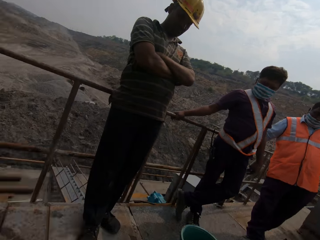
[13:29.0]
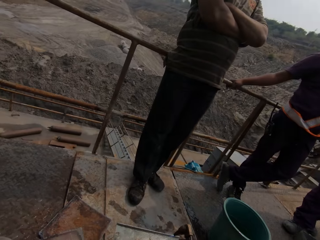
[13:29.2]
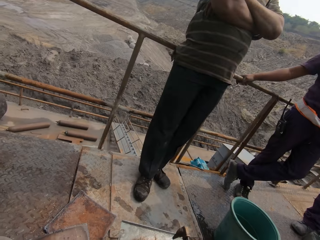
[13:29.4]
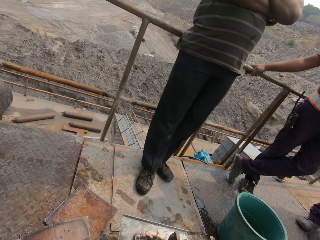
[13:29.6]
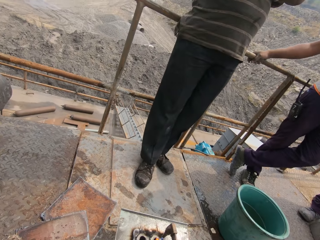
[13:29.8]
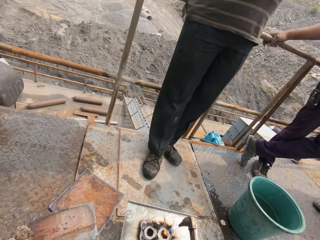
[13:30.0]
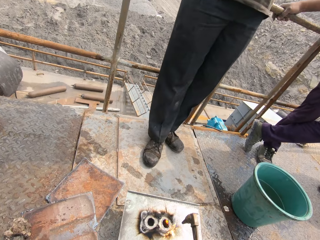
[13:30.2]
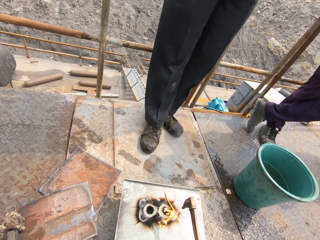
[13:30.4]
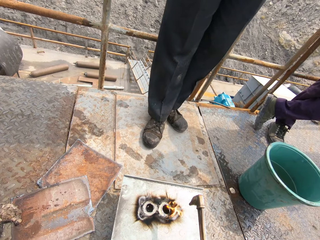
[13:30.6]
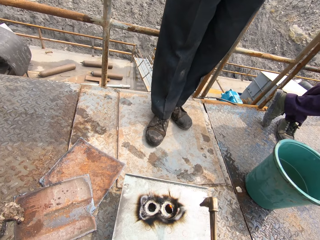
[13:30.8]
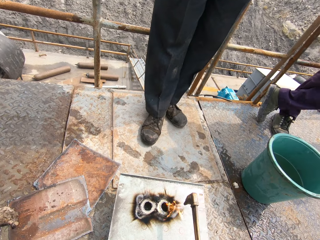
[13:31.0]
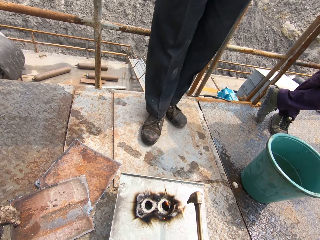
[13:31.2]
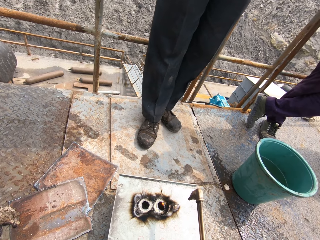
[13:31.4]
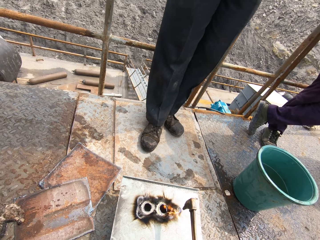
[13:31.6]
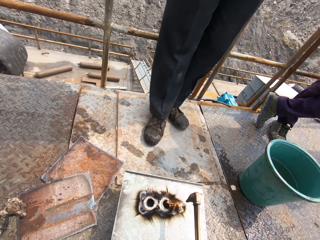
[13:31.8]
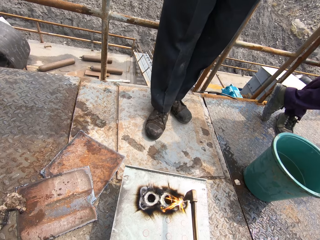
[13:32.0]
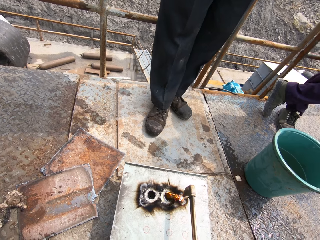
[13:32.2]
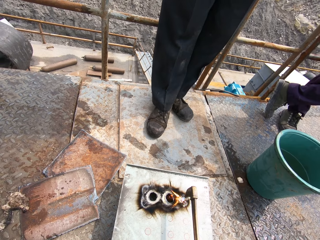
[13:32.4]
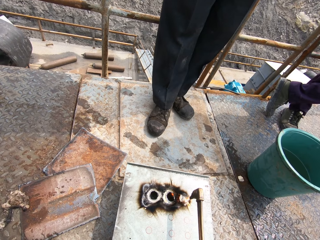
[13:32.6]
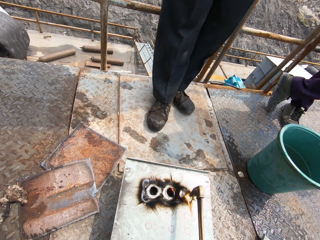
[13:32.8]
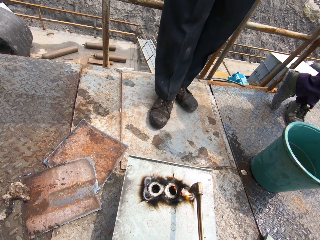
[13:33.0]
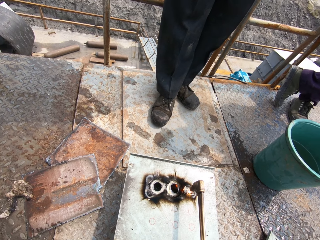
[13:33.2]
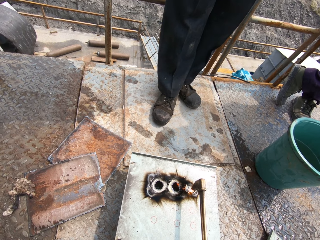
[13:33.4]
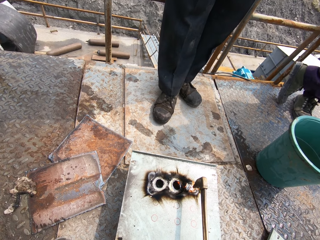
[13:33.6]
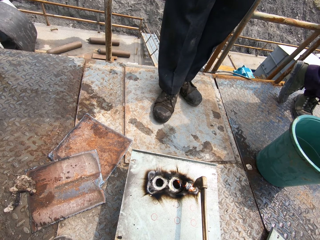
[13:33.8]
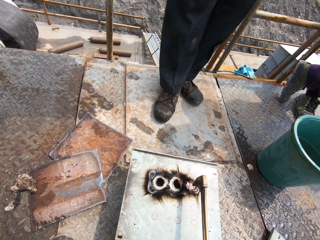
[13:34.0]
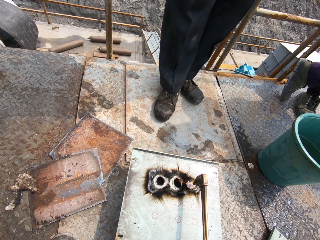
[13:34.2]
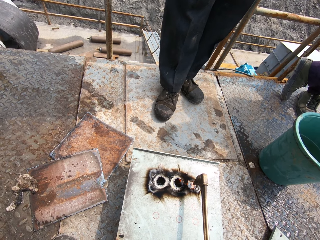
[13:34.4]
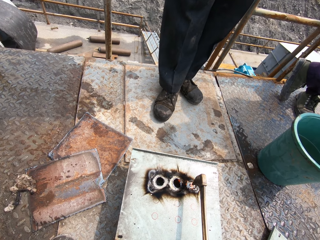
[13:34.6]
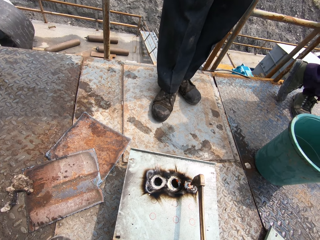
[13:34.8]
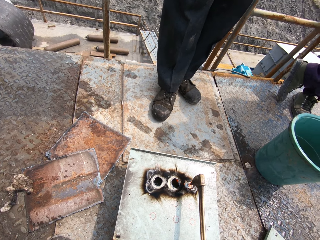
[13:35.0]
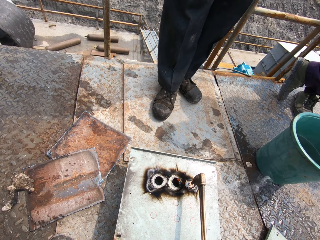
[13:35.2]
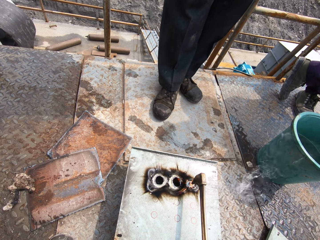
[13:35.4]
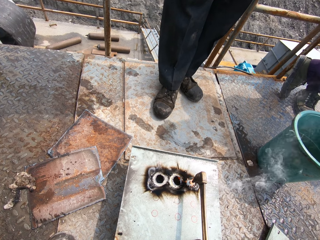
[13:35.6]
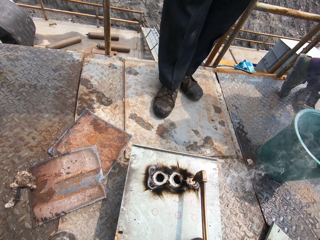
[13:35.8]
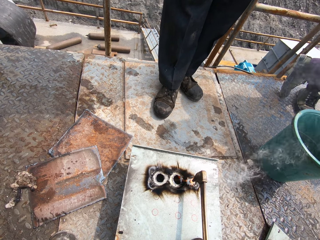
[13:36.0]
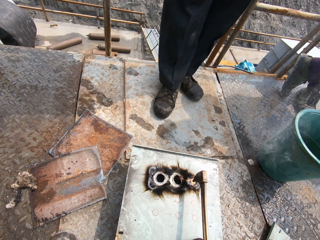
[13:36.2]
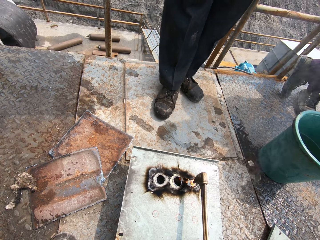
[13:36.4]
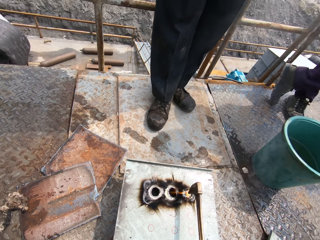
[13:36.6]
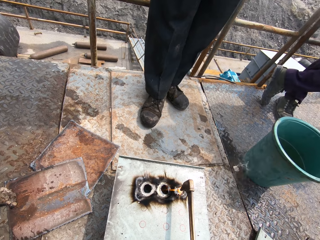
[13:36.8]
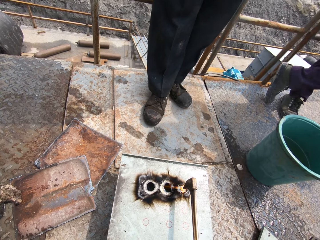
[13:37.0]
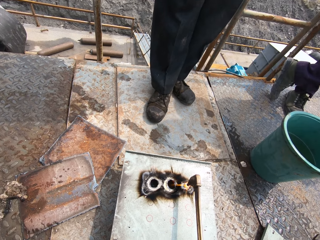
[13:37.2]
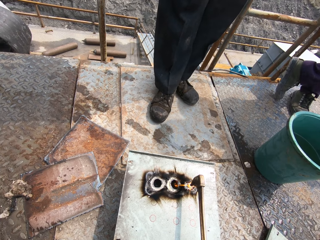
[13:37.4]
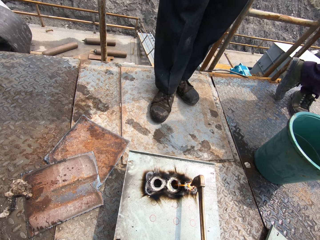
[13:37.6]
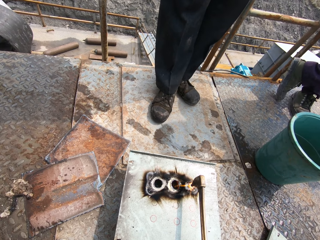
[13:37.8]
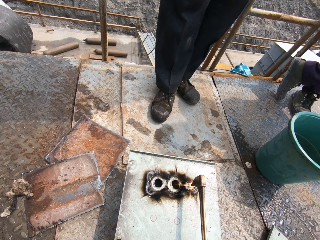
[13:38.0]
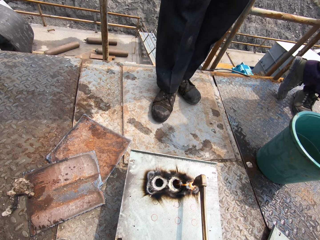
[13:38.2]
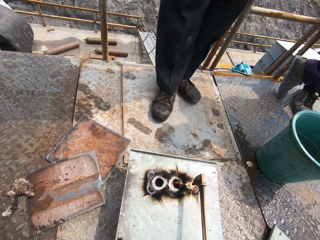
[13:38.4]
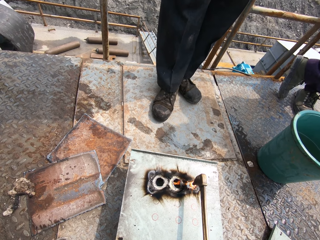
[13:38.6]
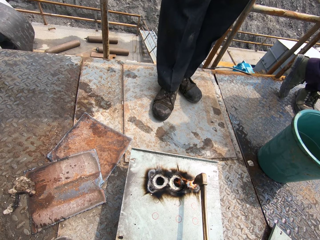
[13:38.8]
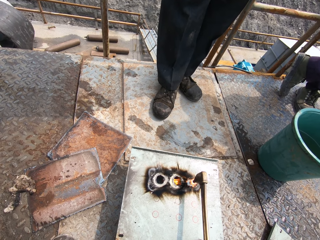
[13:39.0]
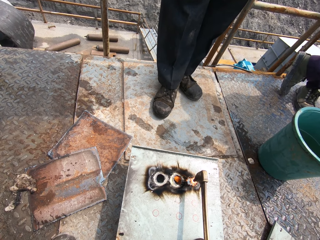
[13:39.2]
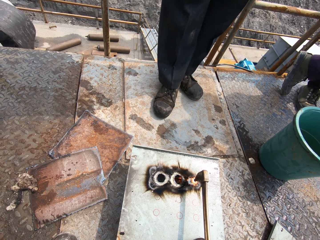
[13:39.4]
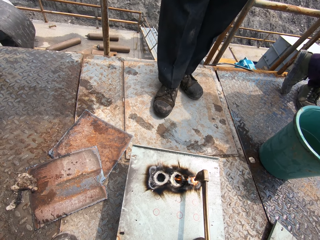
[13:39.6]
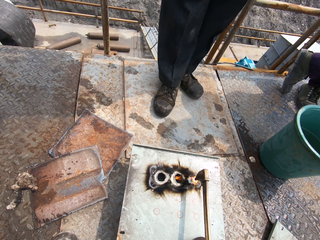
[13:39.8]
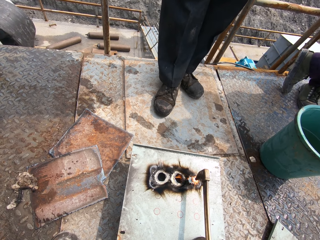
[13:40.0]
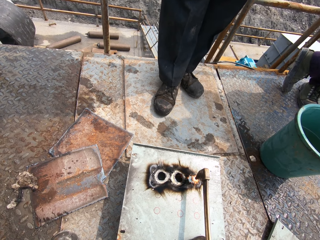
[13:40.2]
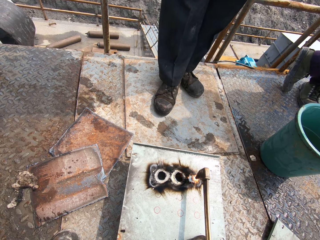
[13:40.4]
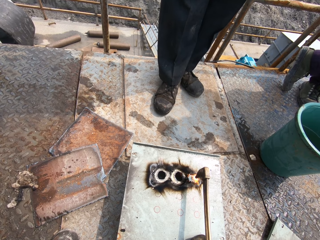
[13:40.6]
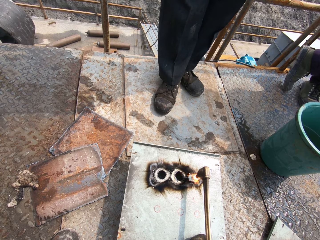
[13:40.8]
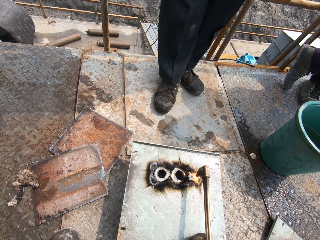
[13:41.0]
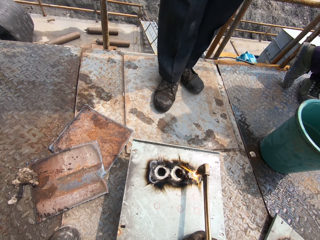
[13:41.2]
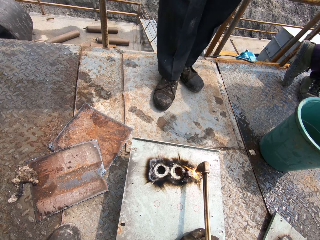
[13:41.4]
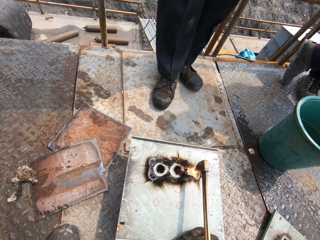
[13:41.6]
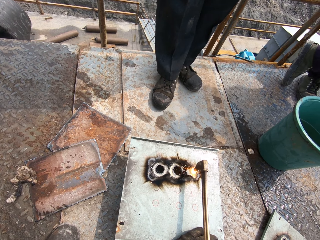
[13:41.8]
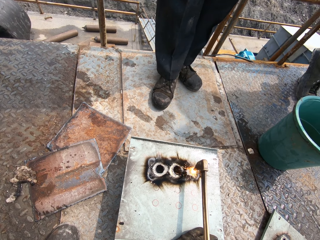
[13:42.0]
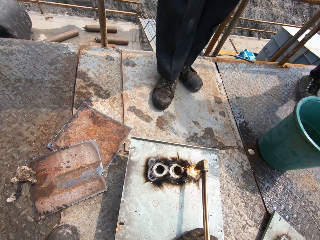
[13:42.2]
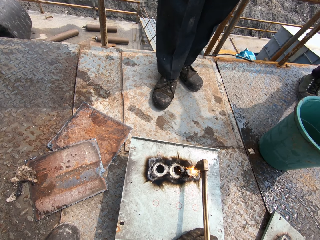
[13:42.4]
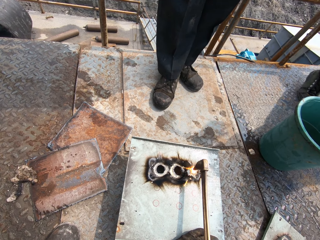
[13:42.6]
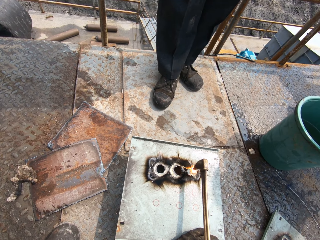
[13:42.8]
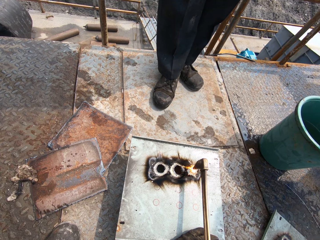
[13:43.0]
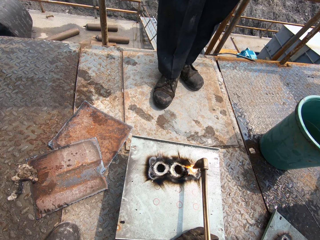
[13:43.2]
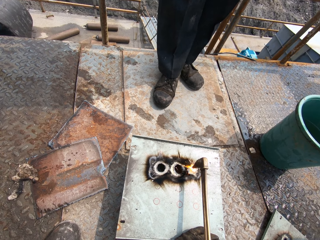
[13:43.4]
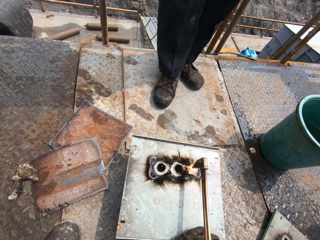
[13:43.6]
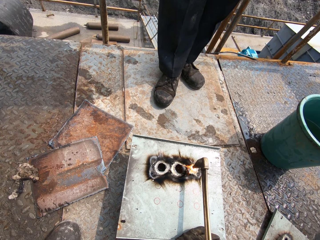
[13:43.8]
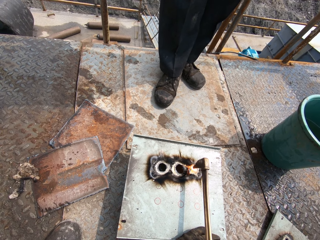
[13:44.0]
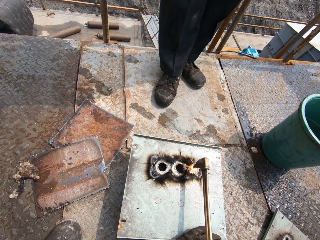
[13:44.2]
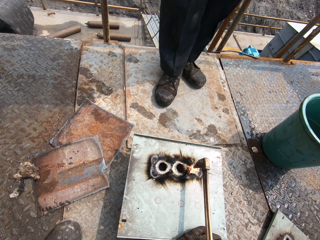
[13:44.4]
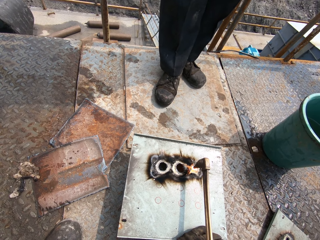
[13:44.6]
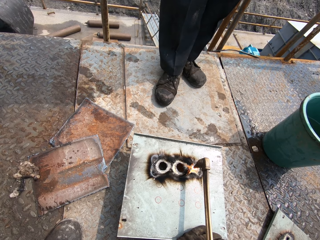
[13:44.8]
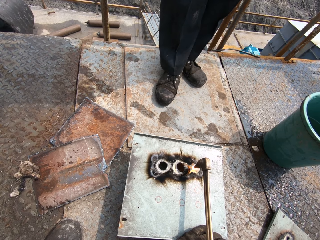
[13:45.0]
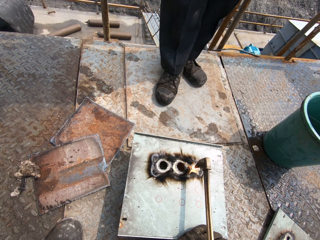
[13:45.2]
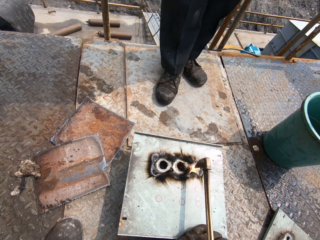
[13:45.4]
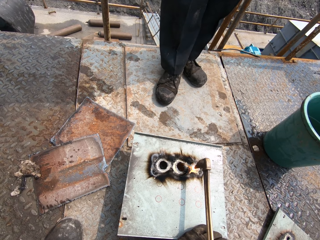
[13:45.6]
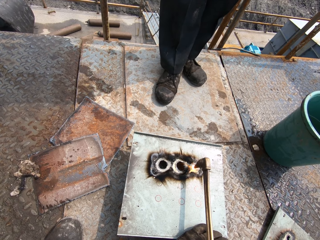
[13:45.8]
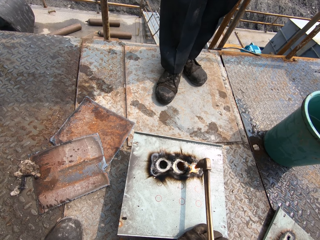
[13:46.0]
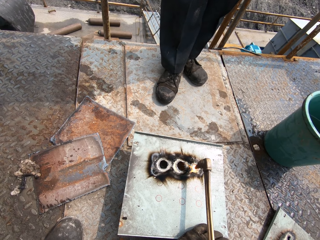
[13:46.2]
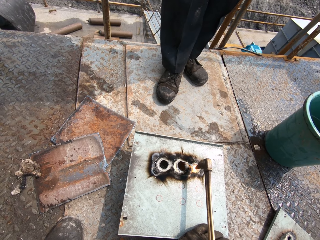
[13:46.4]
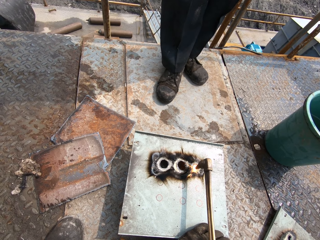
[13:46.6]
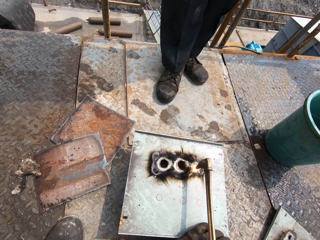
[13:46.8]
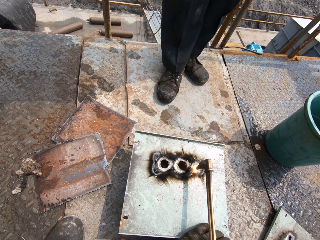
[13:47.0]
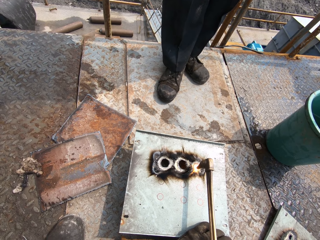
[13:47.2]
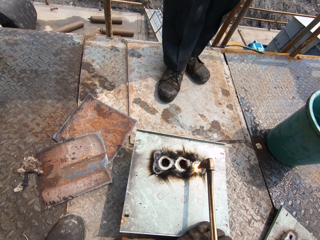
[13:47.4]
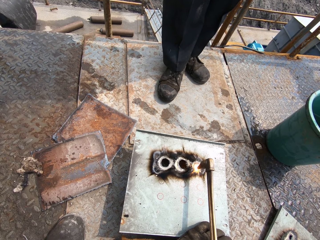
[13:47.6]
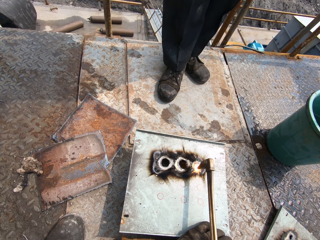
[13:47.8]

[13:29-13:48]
The camera wearer interacts with a man, another man and a third man. He cuts a metal with an oxyacetylene welding machine. He melts the metal slate with the acetylene torch in his right hand. The first man walks past the camera wearer.

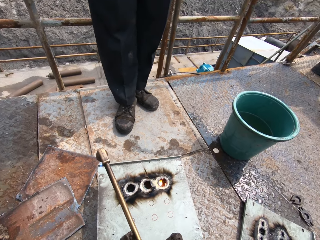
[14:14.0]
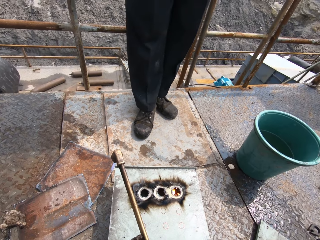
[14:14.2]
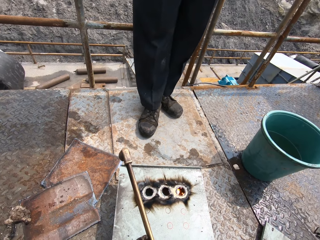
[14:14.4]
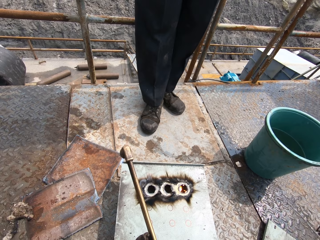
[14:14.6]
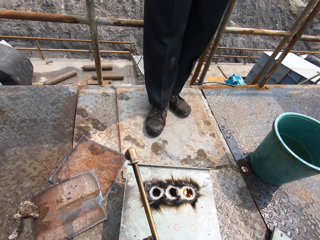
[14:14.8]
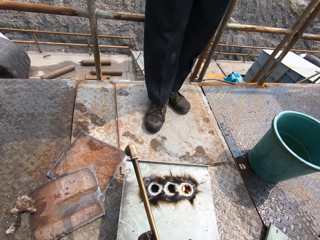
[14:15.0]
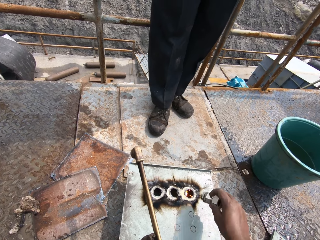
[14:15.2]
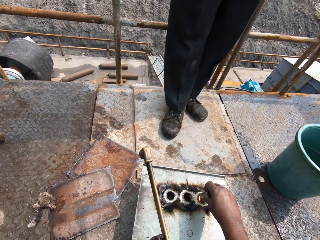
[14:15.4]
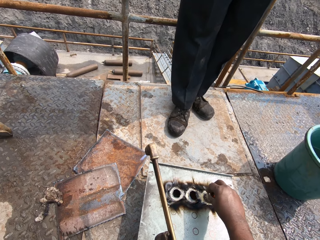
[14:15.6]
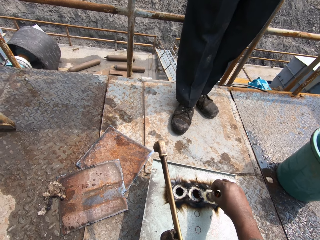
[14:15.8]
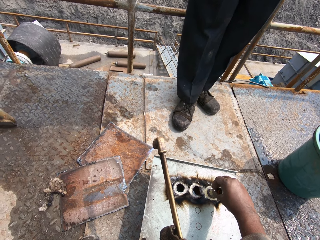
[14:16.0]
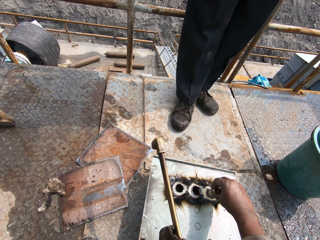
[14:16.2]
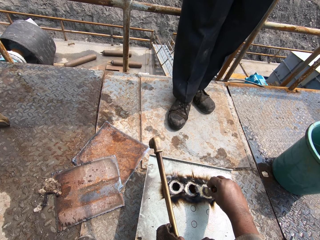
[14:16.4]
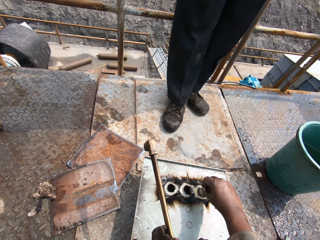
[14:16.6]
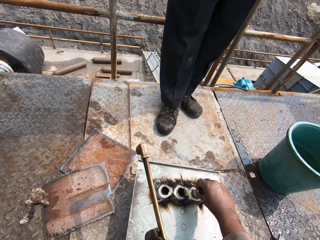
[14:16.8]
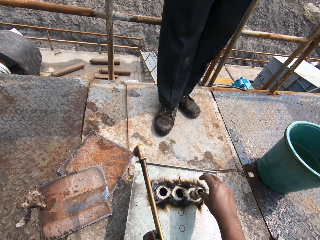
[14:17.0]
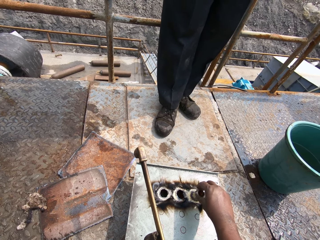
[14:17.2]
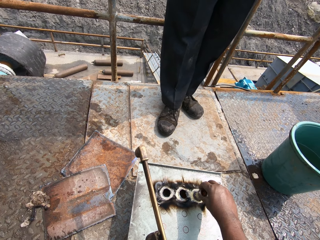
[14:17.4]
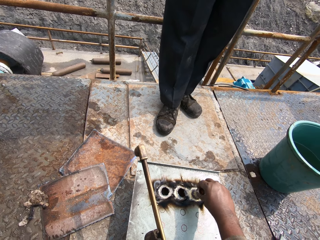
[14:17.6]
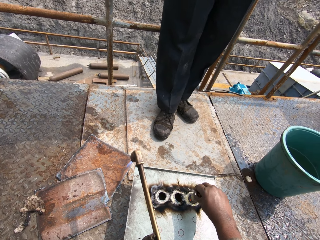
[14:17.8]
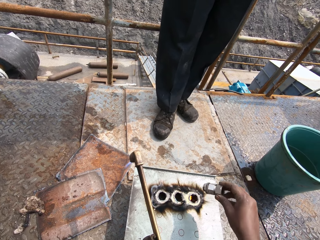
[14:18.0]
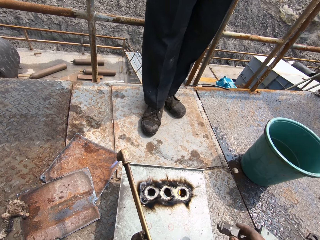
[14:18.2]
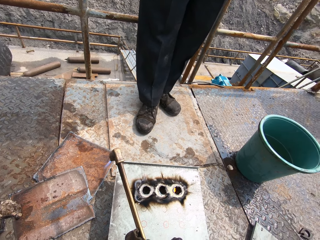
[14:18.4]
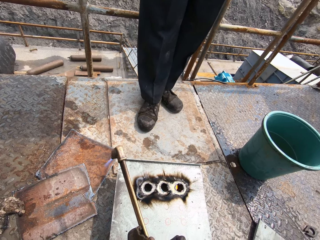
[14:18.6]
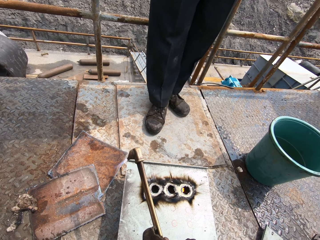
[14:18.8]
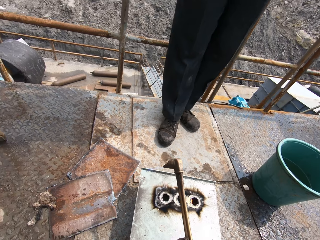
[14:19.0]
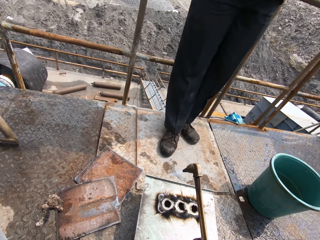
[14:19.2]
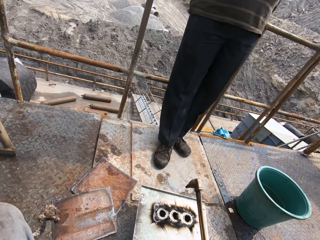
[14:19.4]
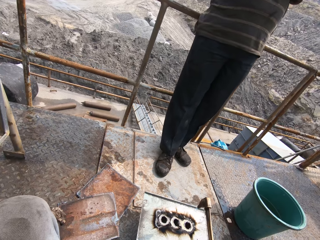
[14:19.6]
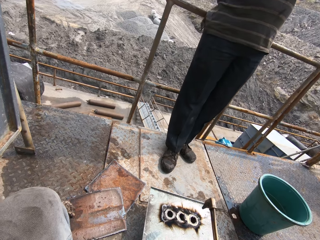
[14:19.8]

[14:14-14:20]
The camera wearer holds a metal pipe in his right hand. He places the metal pipe on the piece of metal with his right hand. A man interacts with the camera wearer.
